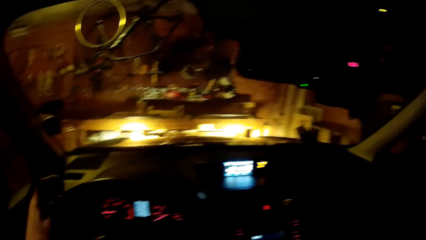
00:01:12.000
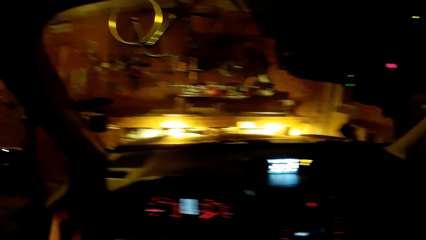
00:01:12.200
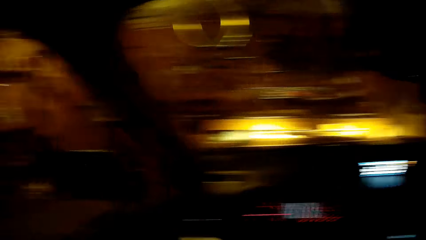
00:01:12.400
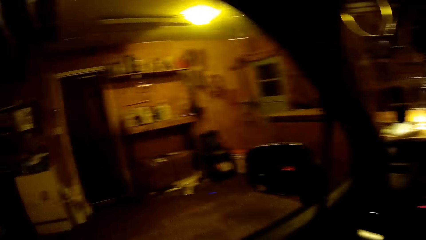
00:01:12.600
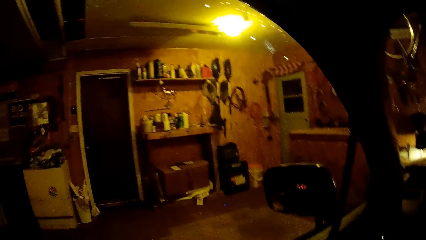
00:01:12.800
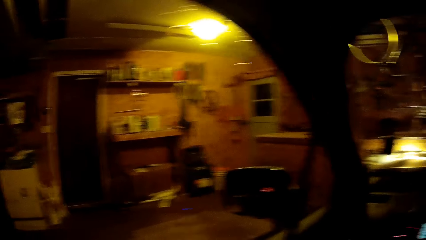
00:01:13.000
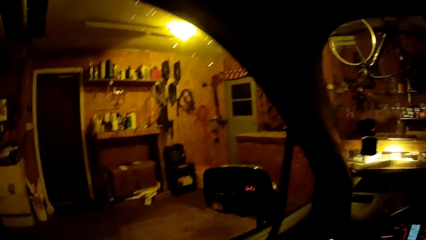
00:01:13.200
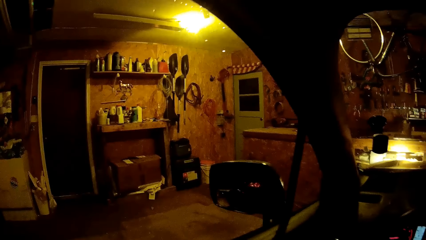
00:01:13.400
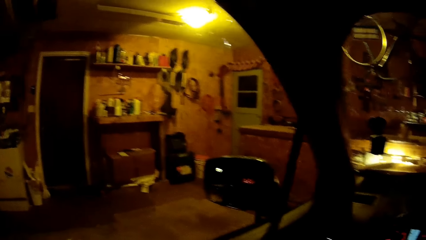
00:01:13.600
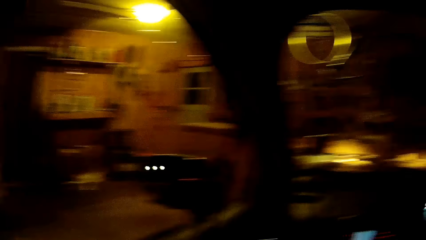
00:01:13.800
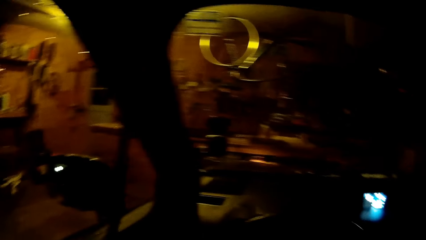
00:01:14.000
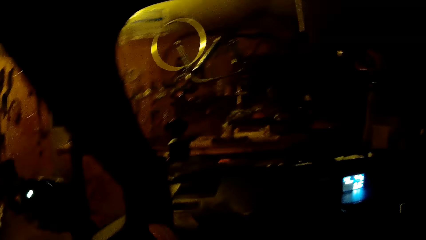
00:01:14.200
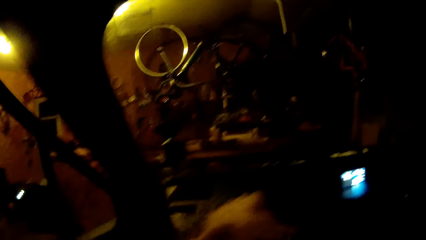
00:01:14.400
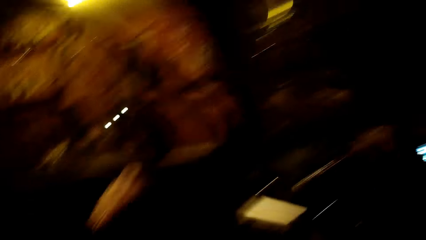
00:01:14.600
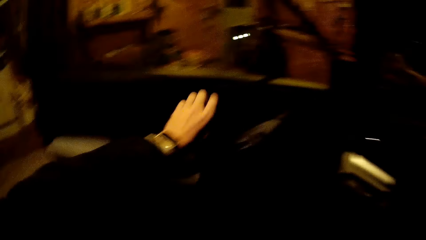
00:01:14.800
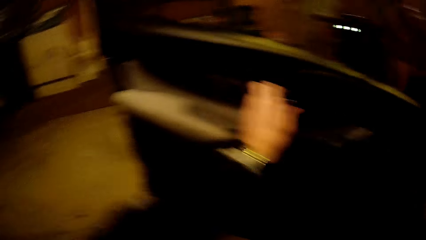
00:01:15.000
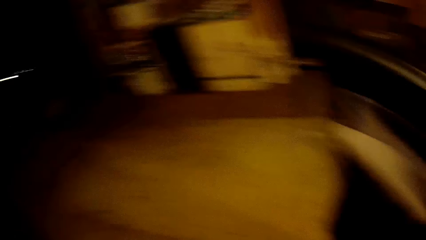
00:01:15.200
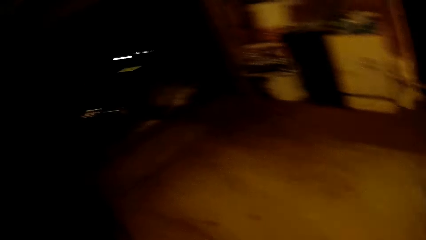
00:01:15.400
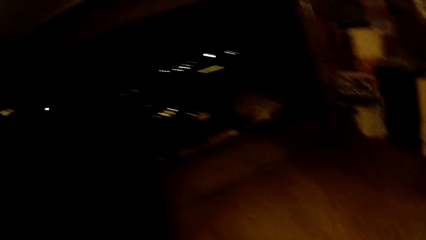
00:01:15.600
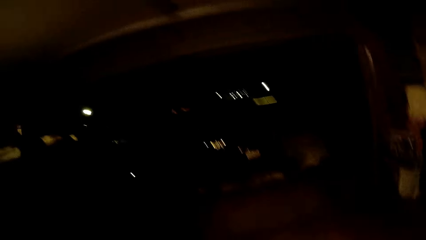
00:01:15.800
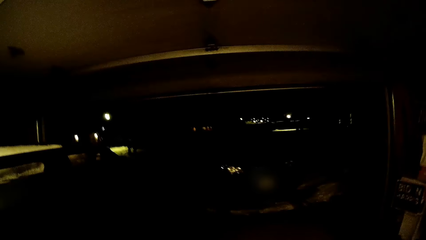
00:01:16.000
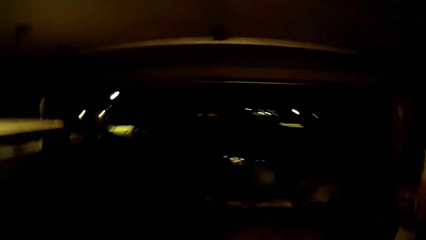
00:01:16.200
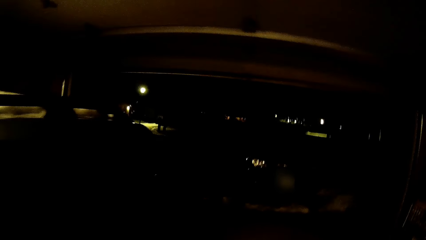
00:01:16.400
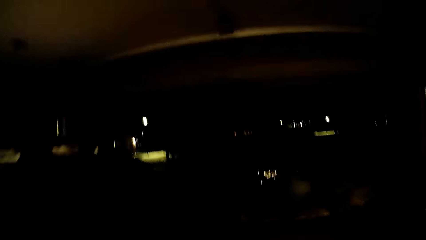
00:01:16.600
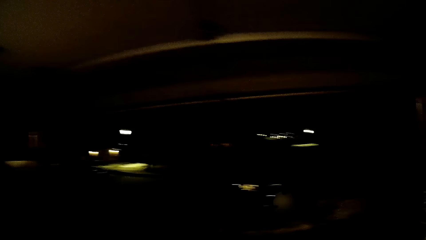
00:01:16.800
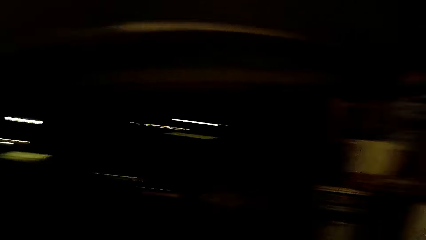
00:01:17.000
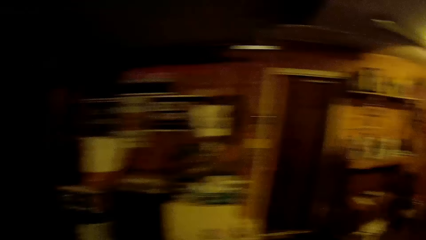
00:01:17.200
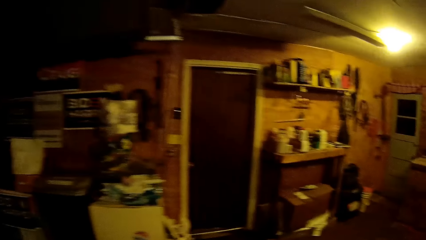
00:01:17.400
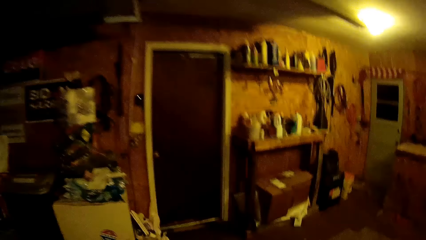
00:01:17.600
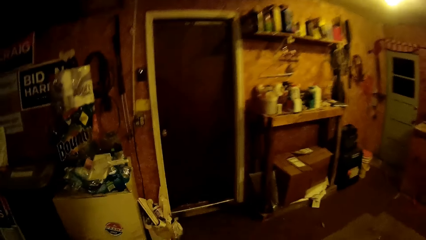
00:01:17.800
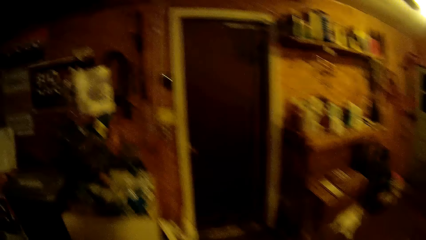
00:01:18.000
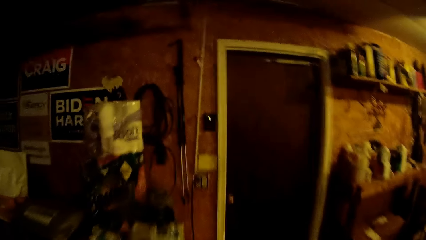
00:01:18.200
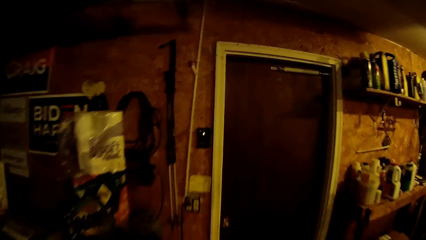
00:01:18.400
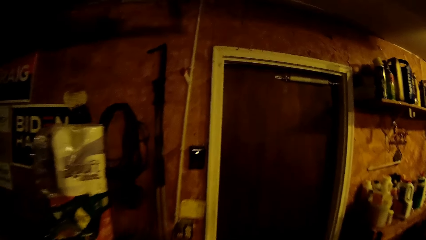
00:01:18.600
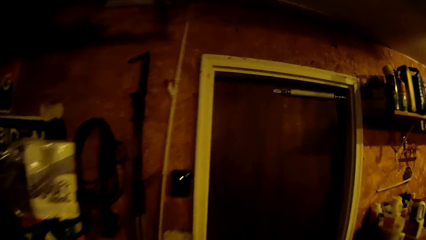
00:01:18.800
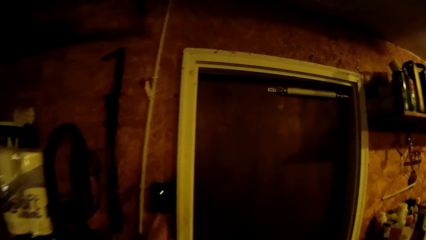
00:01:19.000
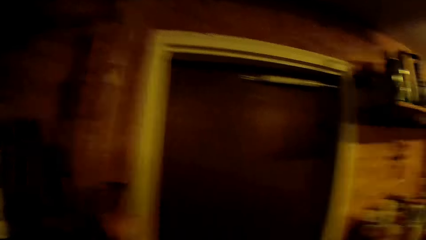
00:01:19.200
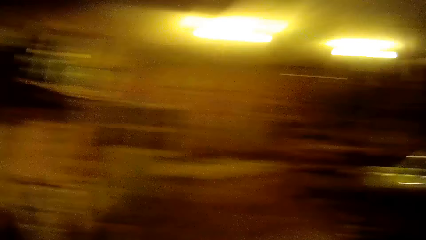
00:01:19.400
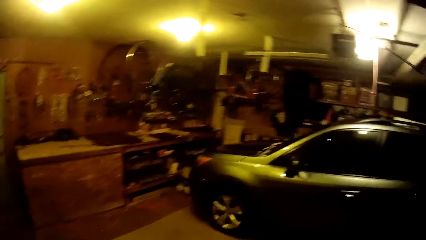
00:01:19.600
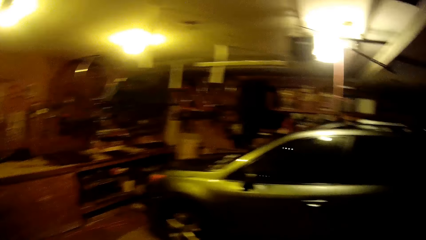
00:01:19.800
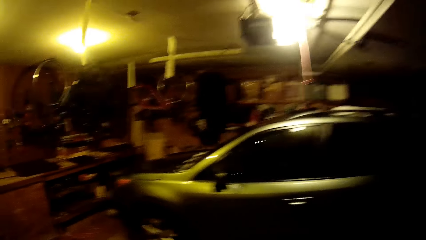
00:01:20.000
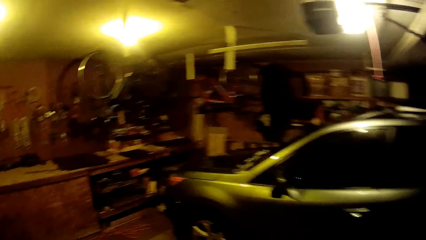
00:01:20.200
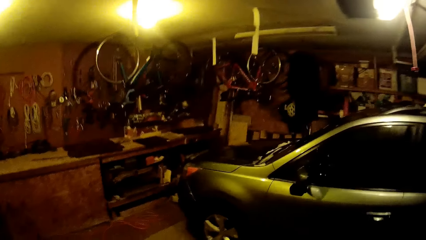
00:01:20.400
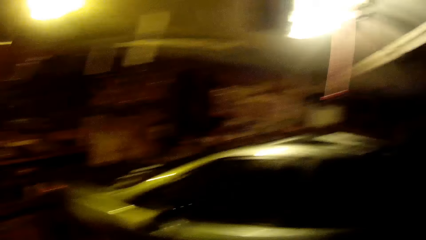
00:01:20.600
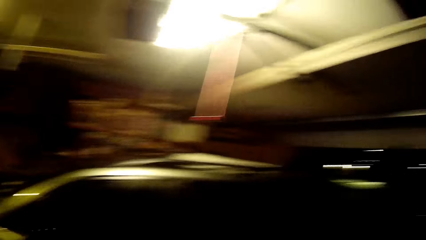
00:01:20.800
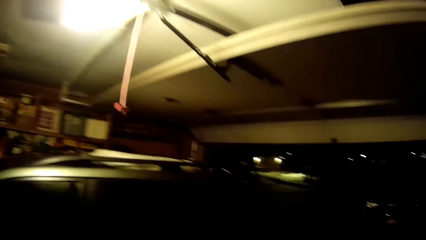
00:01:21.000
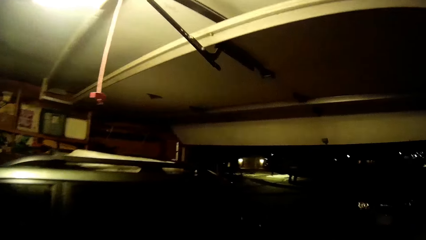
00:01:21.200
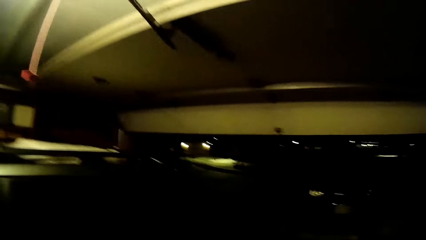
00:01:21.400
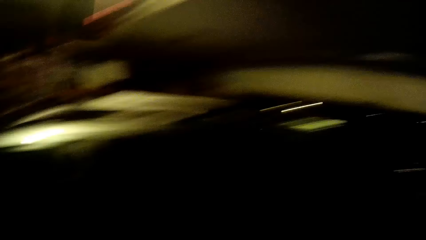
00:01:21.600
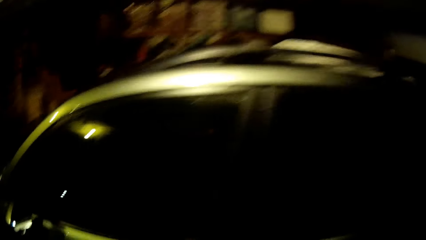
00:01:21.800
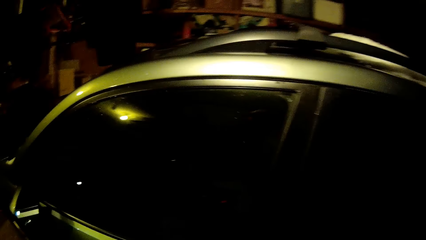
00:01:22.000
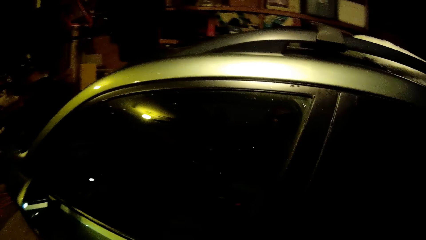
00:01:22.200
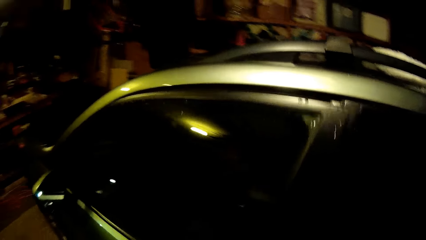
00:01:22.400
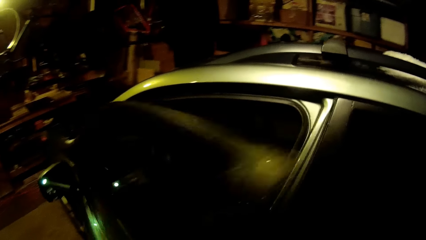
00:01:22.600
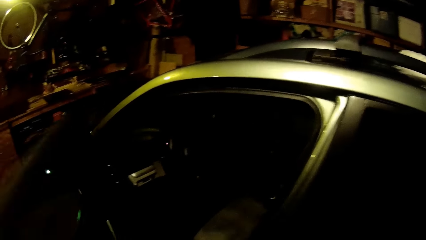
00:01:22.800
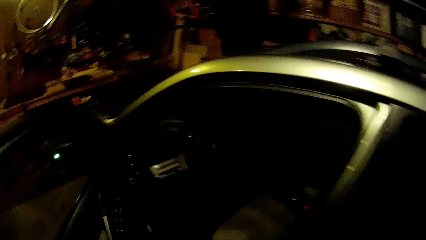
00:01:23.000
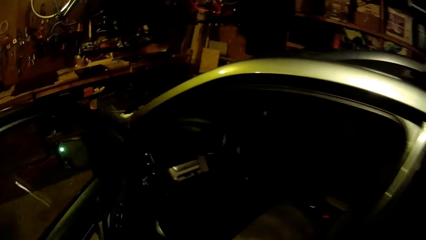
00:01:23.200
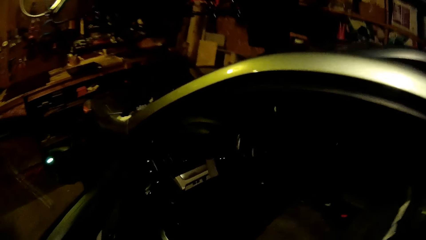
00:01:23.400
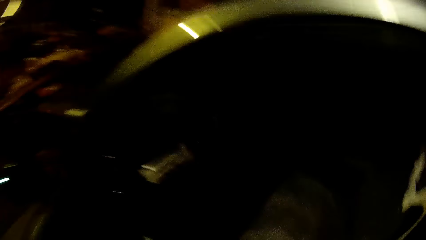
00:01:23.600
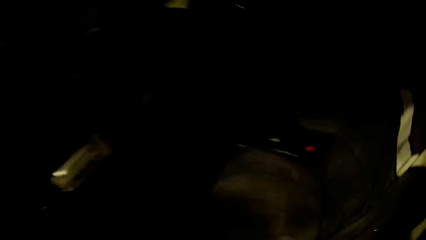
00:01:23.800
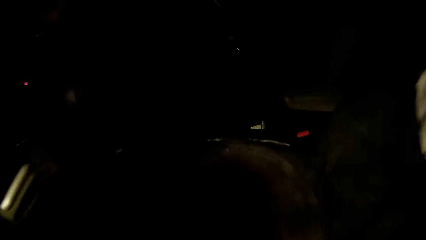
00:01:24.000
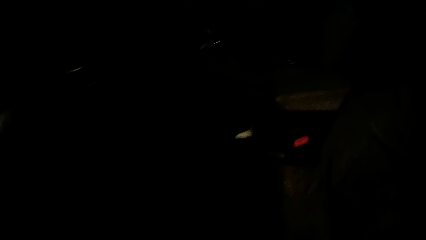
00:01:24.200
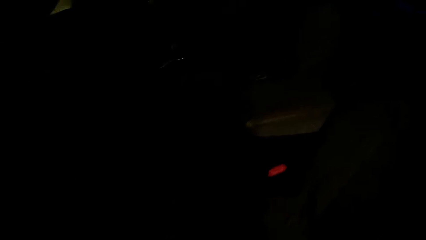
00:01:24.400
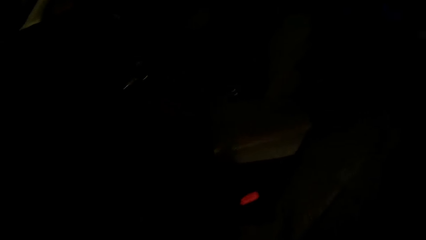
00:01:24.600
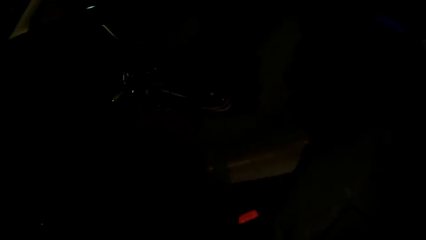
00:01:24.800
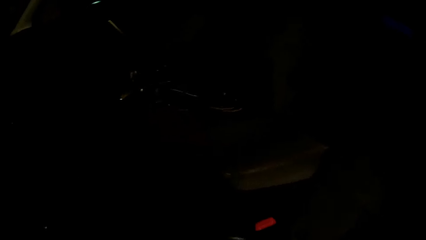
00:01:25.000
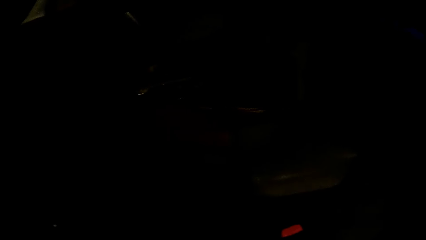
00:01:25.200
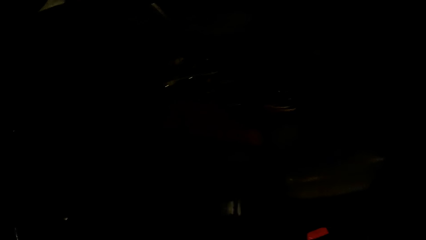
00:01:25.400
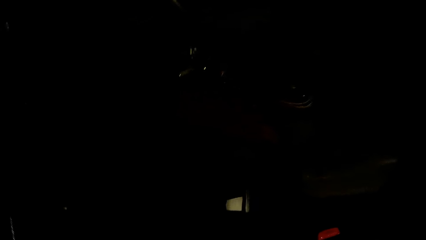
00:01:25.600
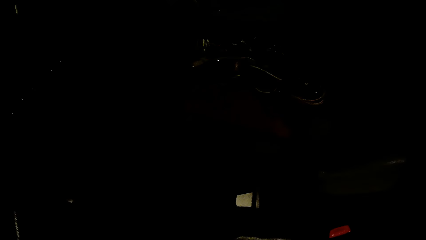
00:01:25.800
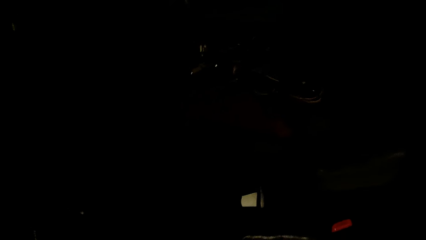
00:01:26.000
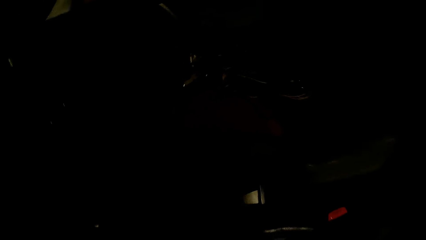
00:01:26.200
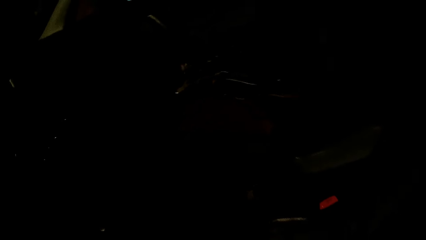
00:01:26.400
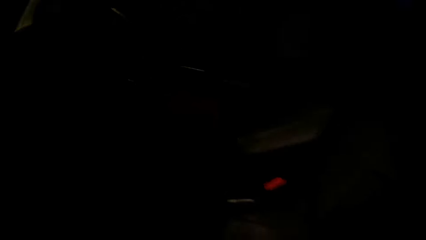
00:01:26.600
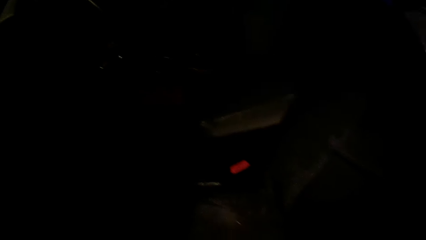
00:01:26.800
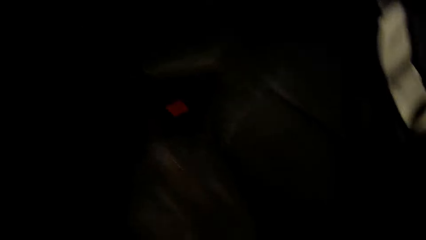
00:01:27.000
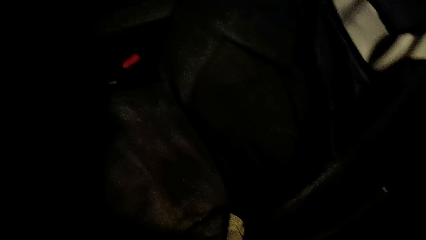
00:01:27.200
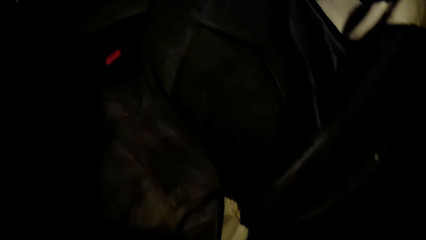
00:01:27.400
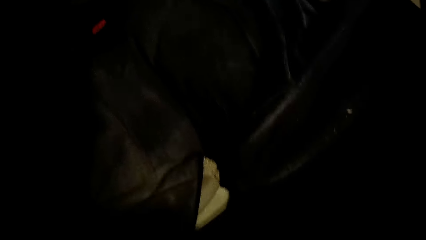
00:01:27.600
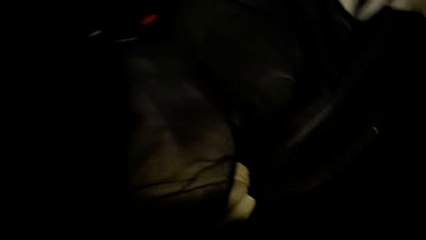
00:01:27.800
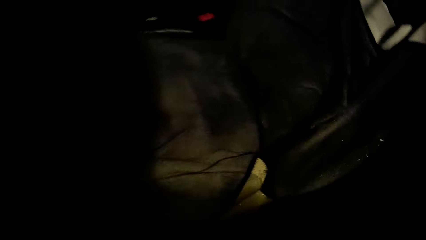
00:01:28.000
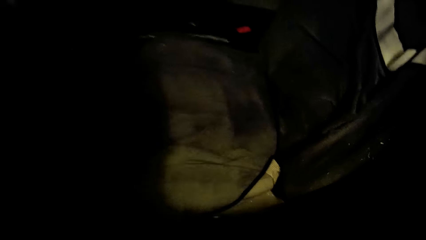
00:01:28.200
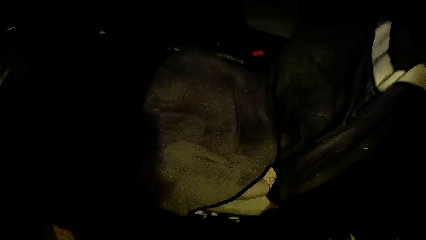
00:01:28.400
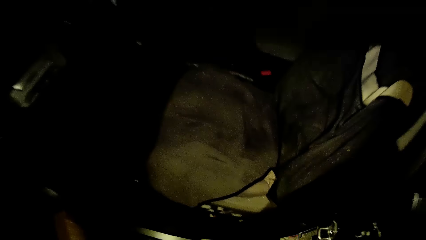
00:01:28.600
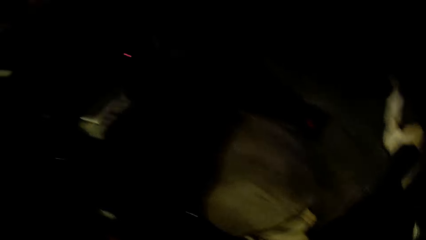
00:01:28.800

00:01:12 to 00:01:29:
The camera wearer opens the car door. They step out of the car and walk around the garage. They close the garage gate. They open the car door.
